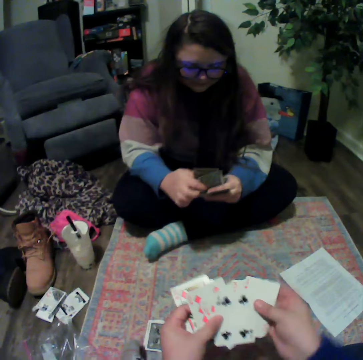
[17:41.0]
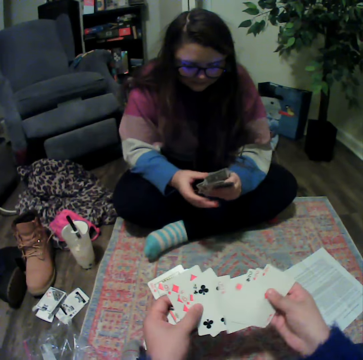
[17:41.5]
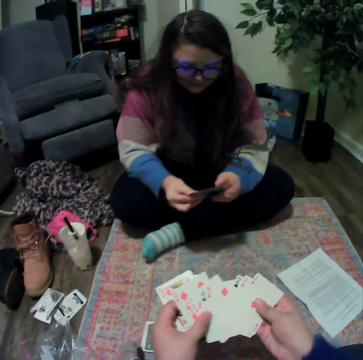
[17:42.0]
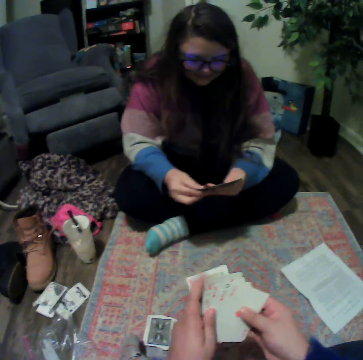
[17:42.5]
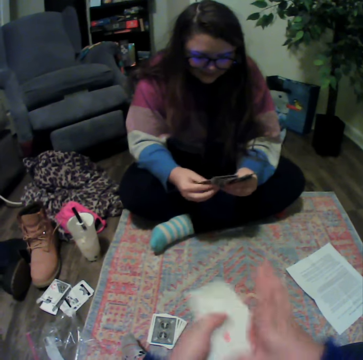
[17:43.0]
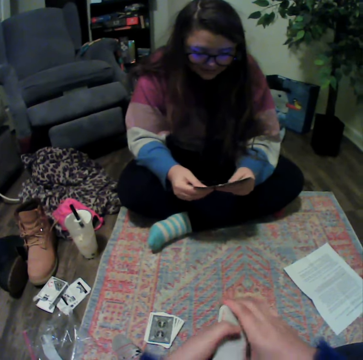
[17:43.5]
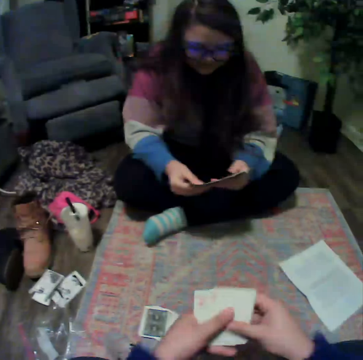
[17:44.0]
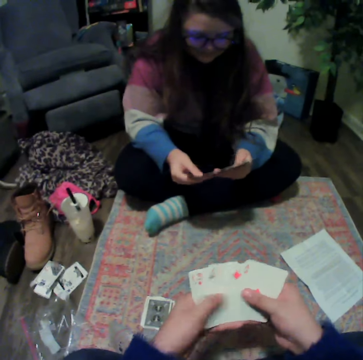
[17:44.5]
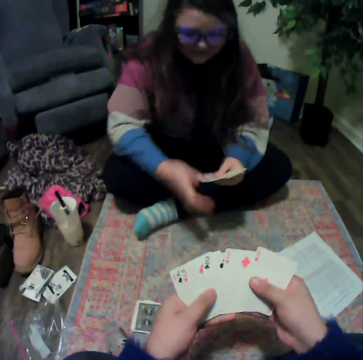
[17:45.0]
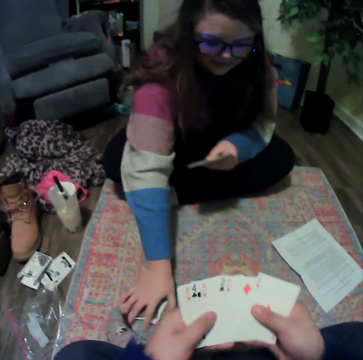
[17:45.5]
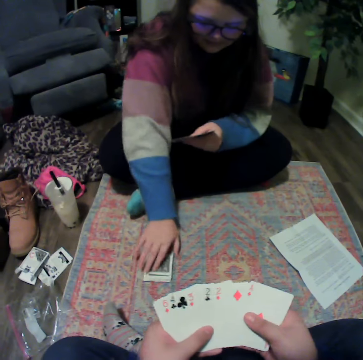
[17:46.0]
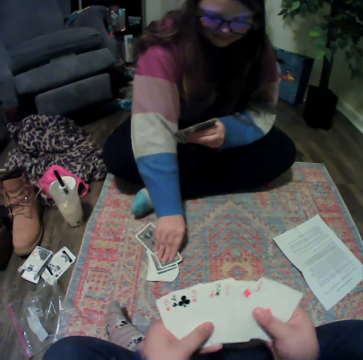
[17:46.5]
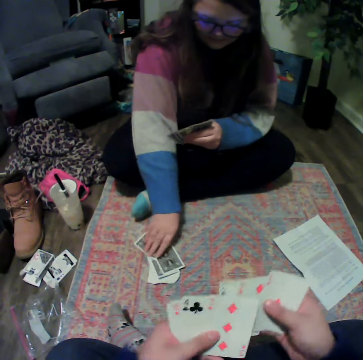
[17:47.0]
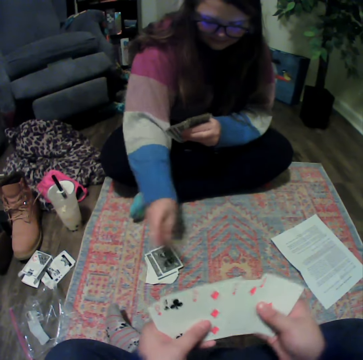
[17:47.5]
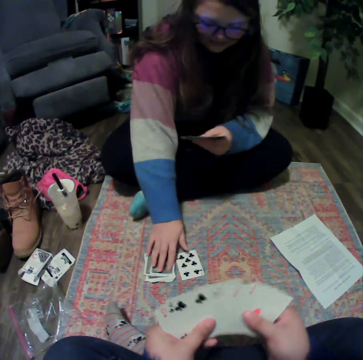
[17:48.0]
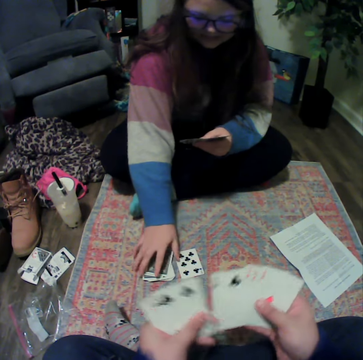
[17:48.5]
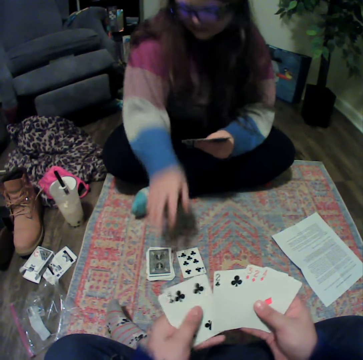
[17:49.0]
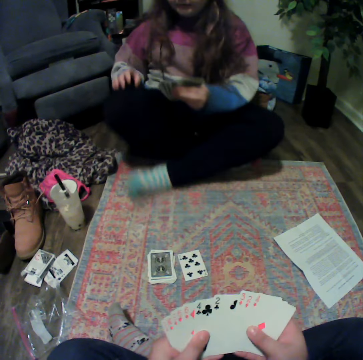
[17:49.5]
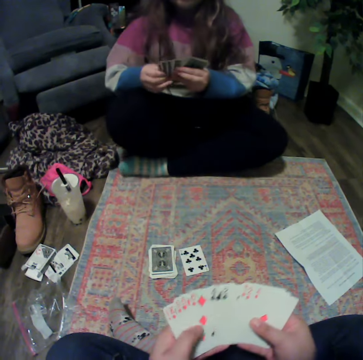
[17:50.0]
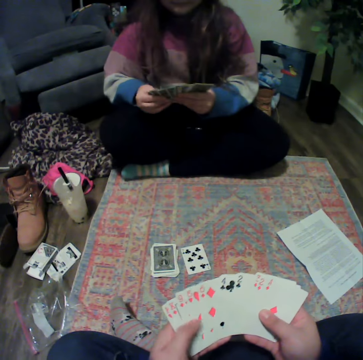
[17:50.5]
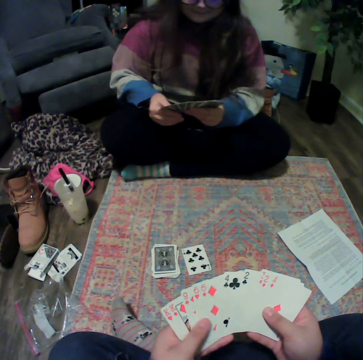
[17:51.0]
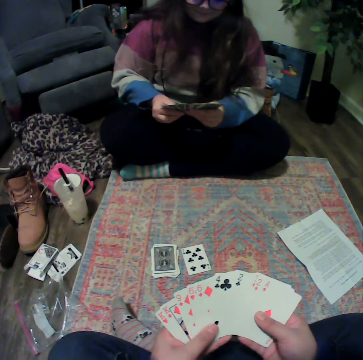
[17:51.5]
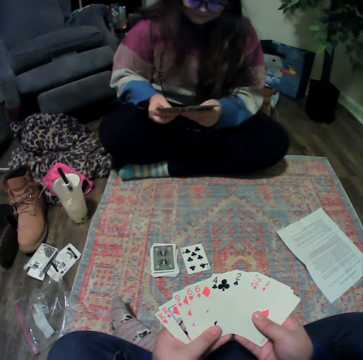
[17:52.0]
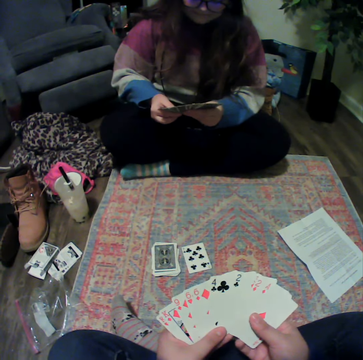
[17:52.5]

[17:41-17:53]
The camera wearer holds the cards. The lady picks the cards from the mat and puts the cards down. The camera wearer reshuffles the cards.

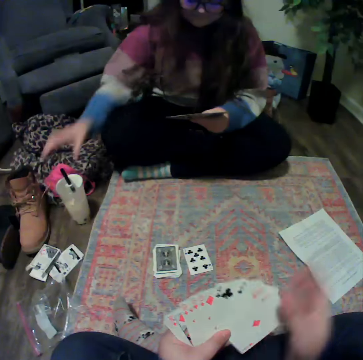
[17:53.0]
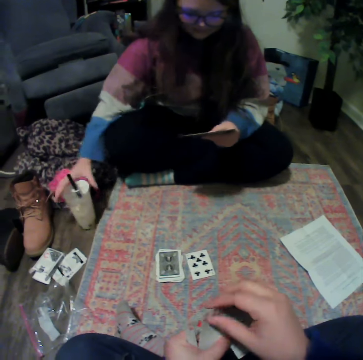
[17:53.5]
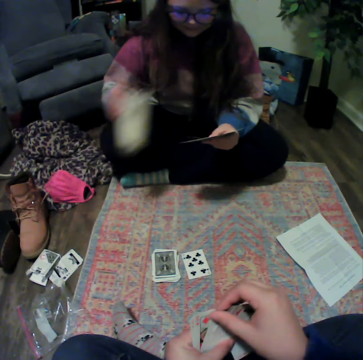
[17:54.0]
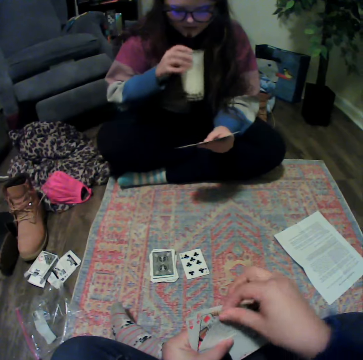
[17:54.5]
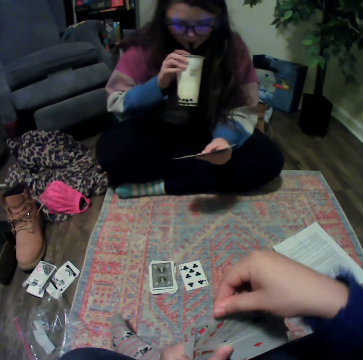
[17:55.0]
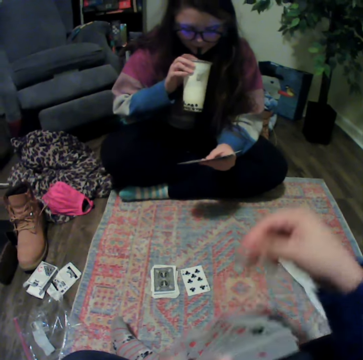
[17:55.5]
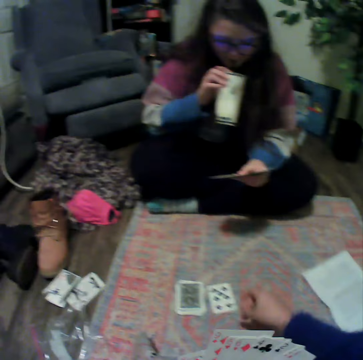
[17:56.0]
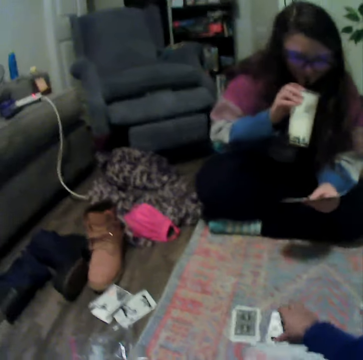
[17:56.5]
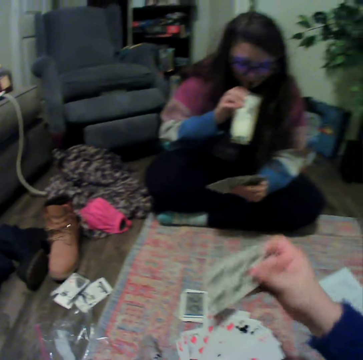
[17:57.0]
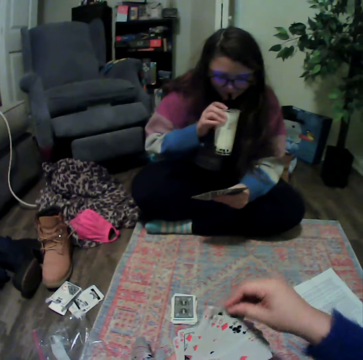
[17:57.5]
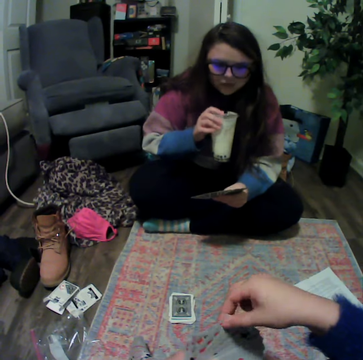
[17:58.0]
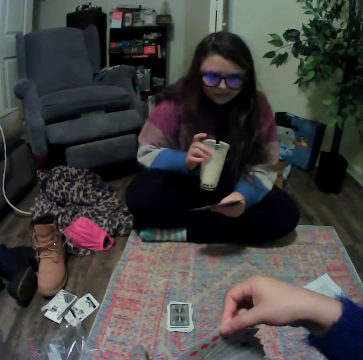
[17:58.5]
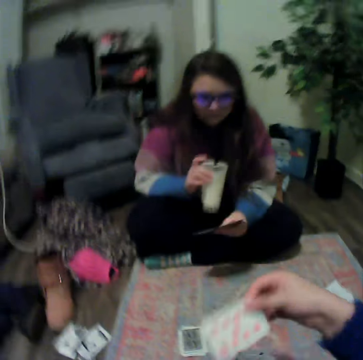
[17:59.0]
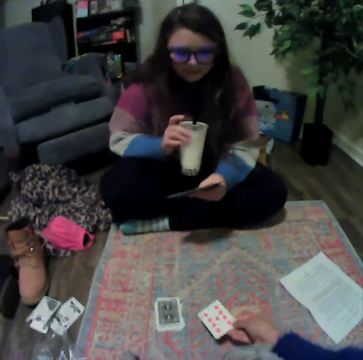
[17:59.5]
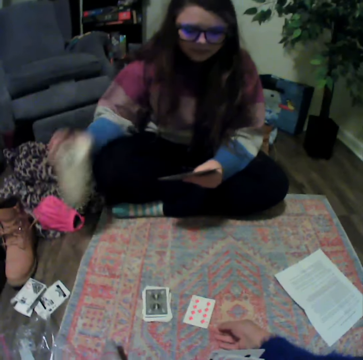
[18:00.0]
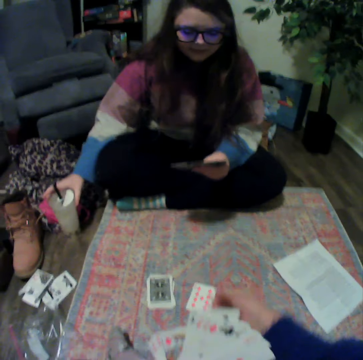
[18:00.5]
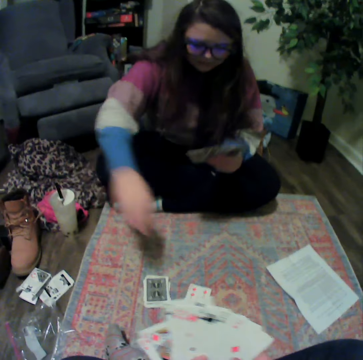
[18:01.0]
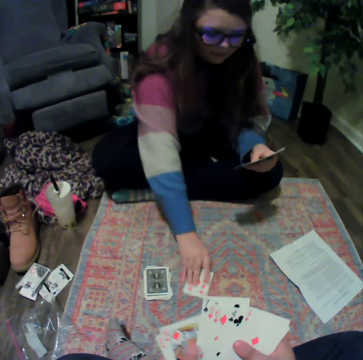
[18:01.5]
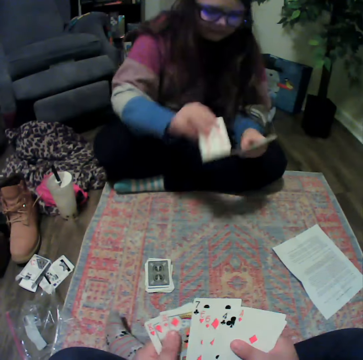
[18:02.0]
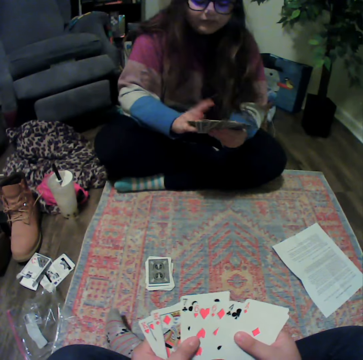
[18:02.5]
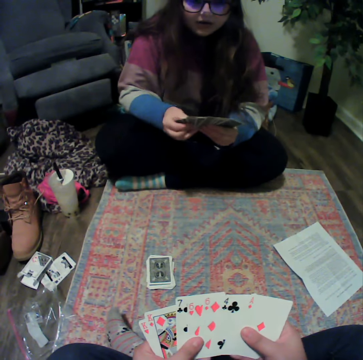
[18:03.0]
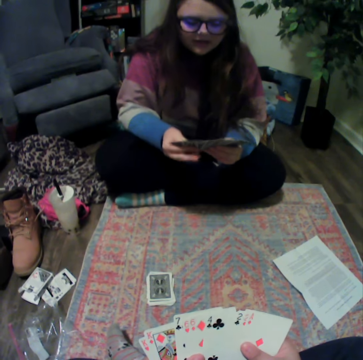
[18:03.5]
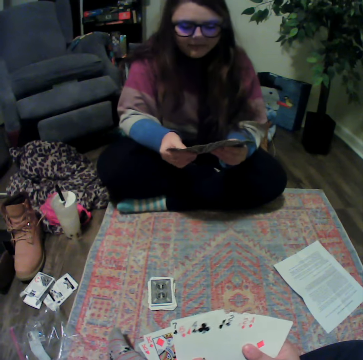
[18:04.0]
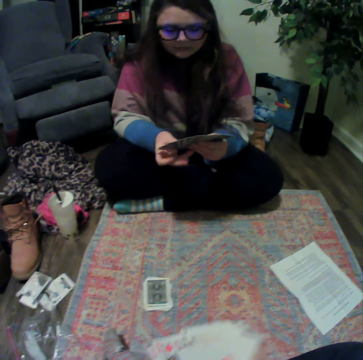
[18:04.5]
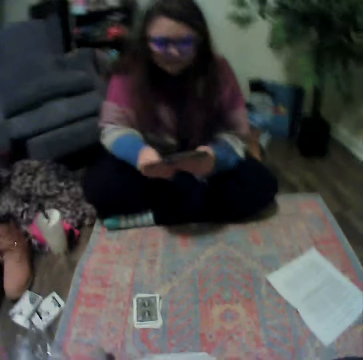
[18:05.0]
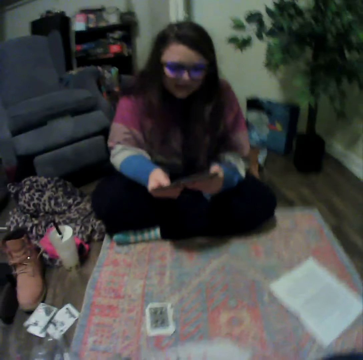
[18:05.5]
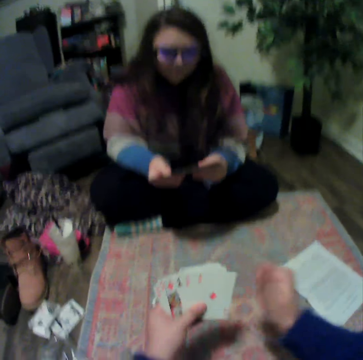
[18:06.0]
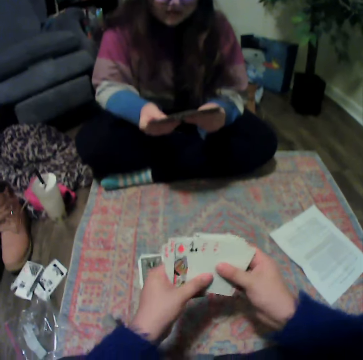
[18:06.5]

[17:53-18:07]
The lady reshuffles the cards, picks the plastic cup, and drinks something. The camera wearer holds the cards. They pick the cards from the mat. They play the poker card. They shuffle the cards. The lady places the plastic cup on the floor and picks the card from the mat. The camera wearer reshuffles the cards. The lady reshuffles the cards.

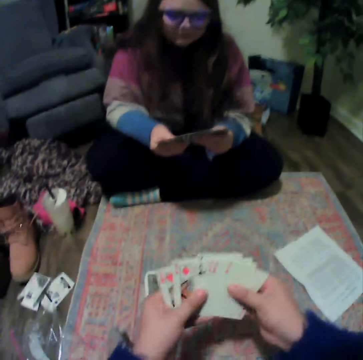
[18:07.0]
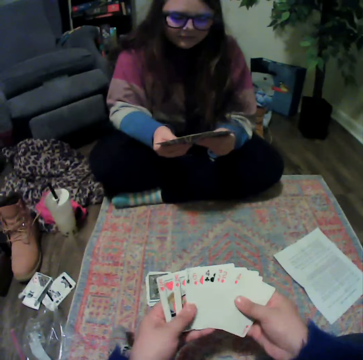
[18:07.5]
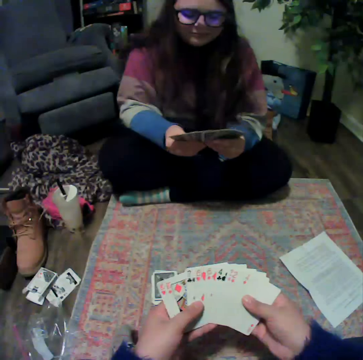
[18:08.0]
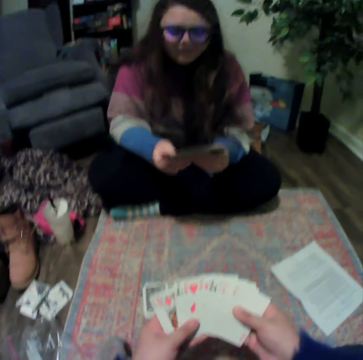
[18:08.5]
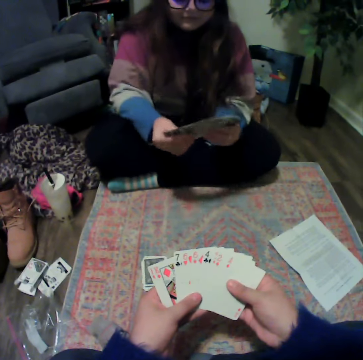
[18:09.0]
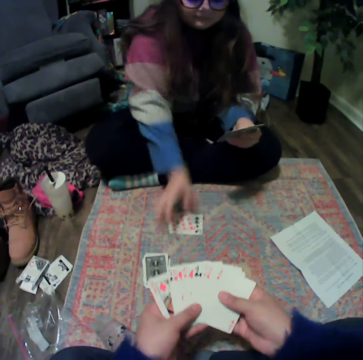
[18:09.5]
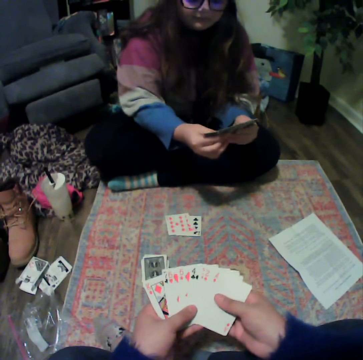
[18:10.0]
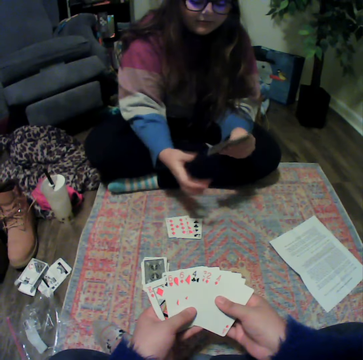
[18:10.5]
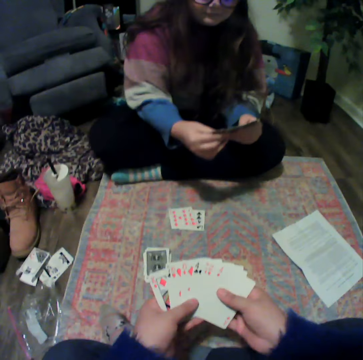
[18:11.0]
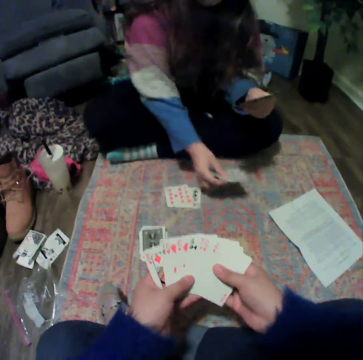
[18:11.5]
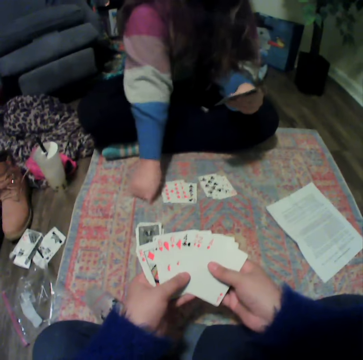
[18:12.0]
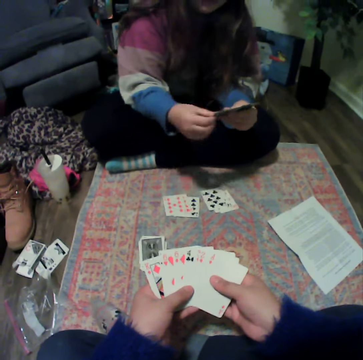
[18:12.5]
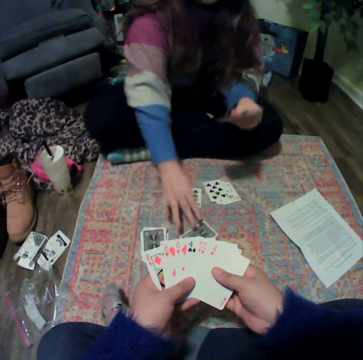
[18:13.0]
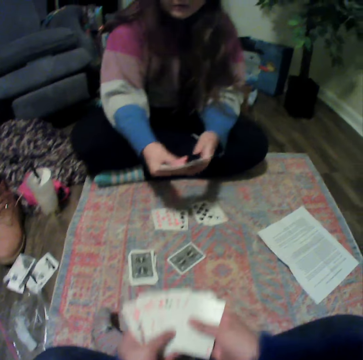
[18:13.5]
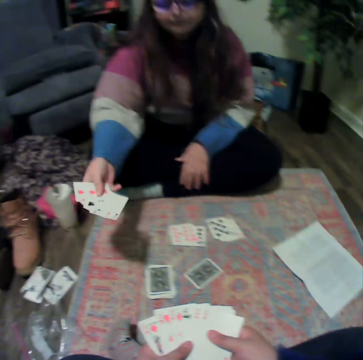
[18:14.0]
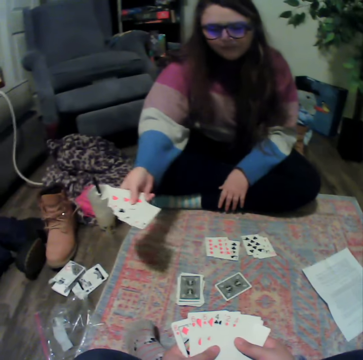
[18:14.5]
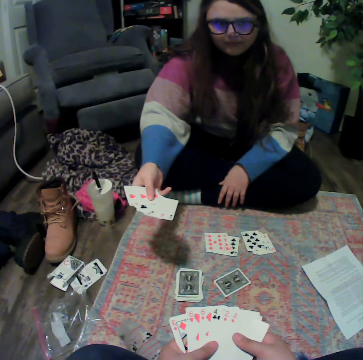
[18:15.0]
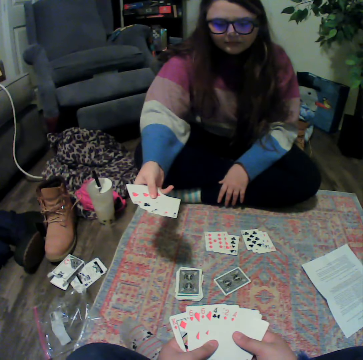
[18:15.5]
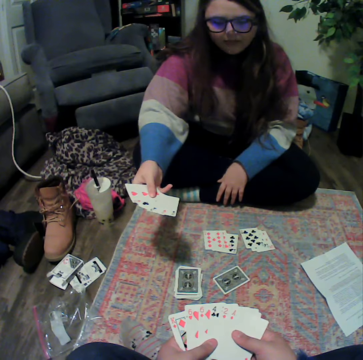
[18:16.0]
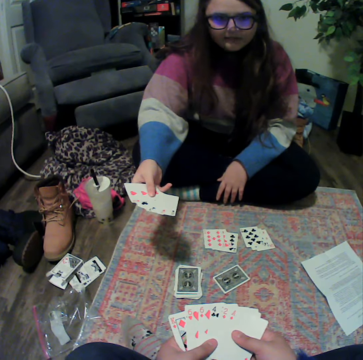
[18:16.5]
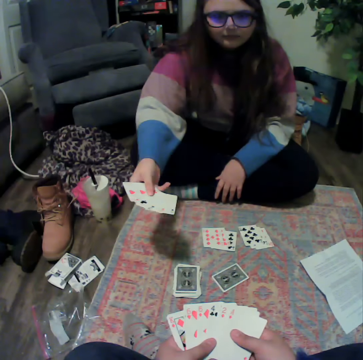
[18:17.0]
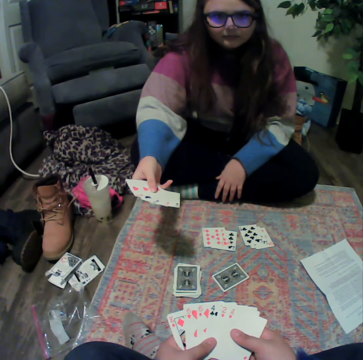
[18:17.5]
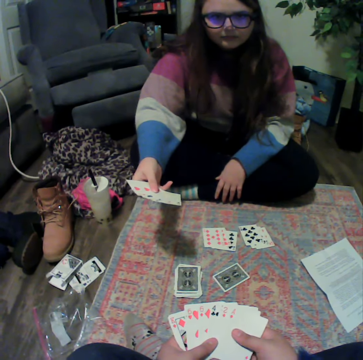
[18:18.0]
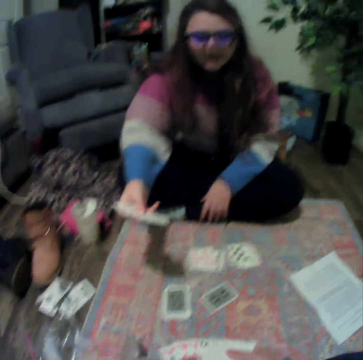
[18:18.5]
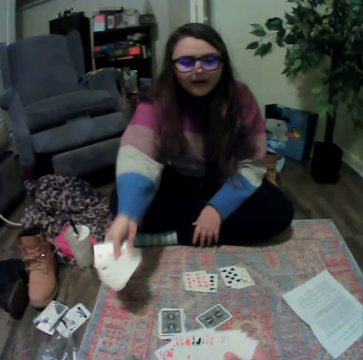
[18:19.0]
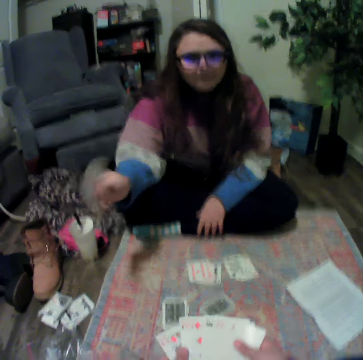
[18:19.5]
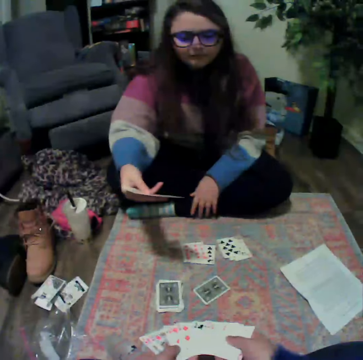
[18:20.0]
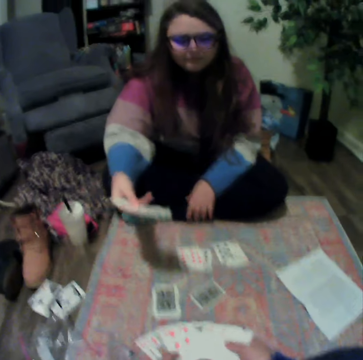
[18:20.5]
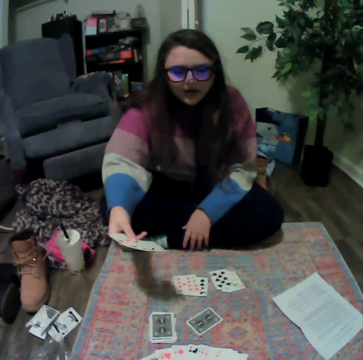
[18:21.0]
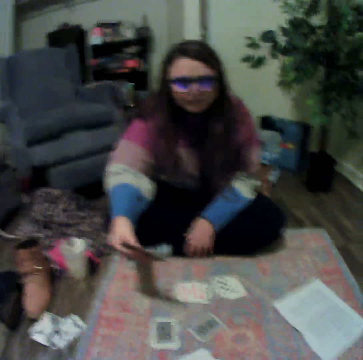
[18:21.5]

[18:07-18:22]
The camera wearer reshuffles the cards. The lady places the cards on the mat. The lady places the cards on the mat again. The lady holds the cards, talks with the camera wearer, and holds the cards.
